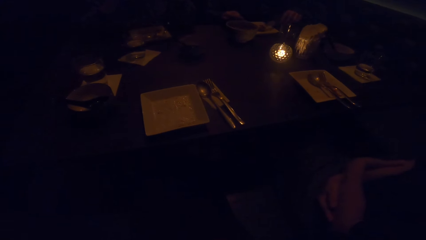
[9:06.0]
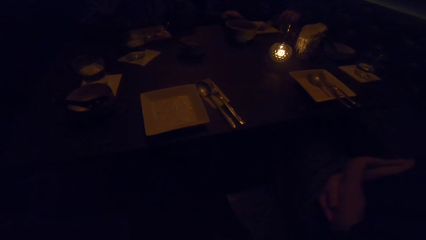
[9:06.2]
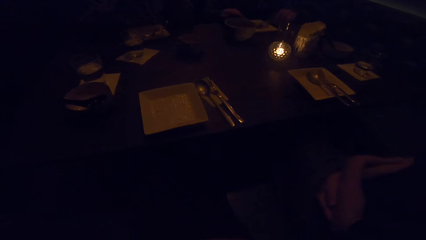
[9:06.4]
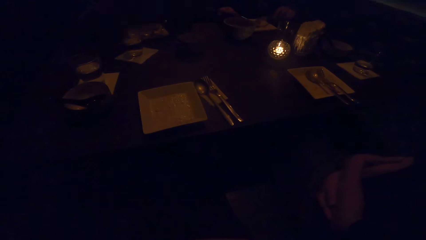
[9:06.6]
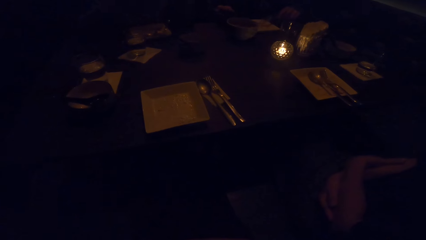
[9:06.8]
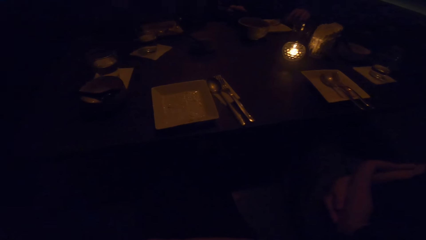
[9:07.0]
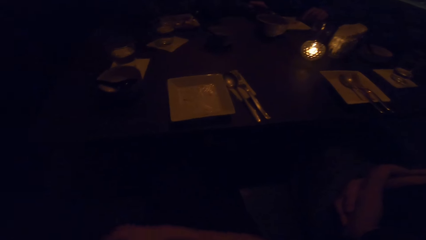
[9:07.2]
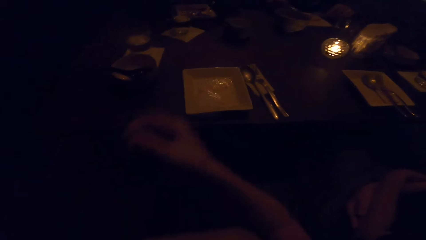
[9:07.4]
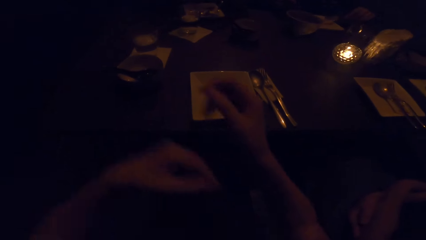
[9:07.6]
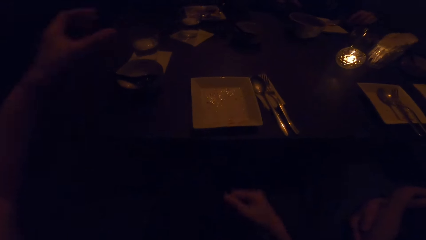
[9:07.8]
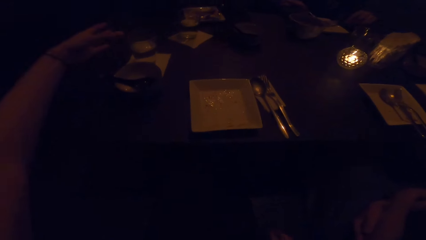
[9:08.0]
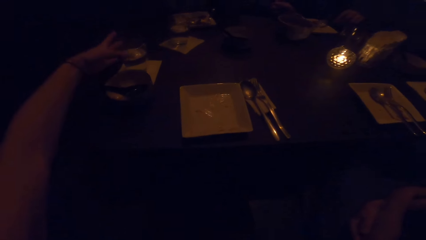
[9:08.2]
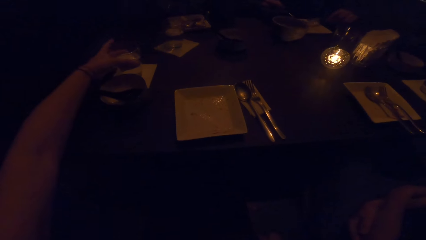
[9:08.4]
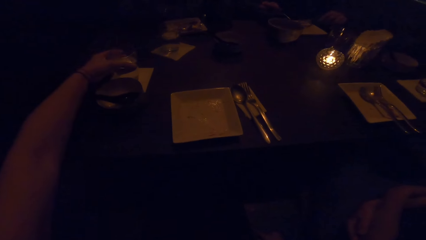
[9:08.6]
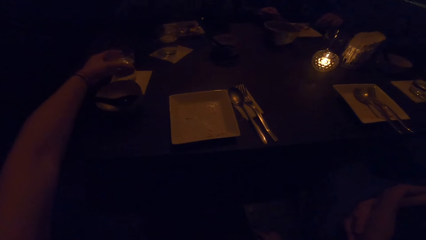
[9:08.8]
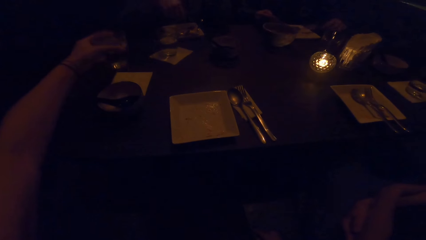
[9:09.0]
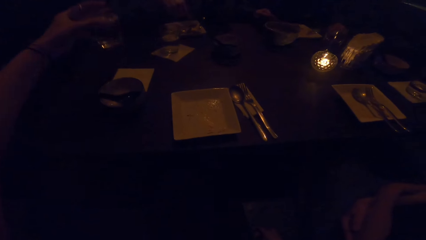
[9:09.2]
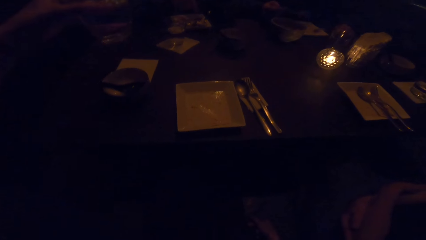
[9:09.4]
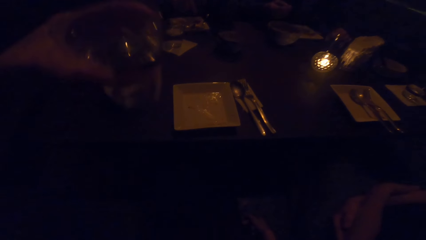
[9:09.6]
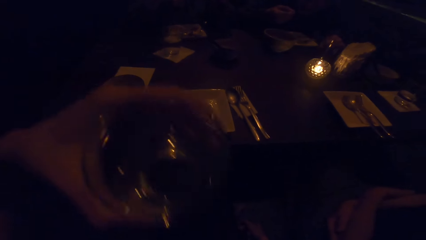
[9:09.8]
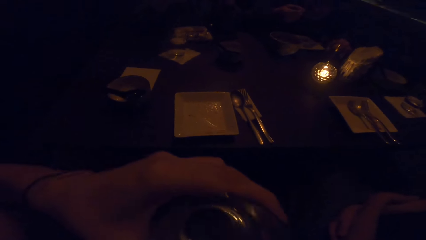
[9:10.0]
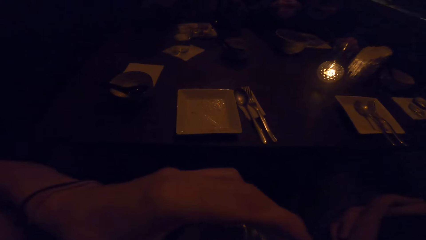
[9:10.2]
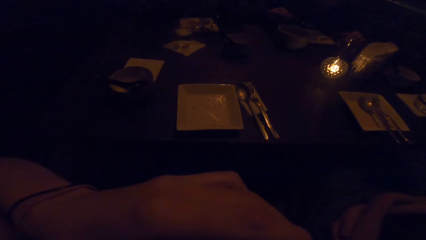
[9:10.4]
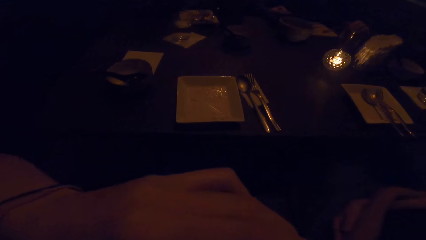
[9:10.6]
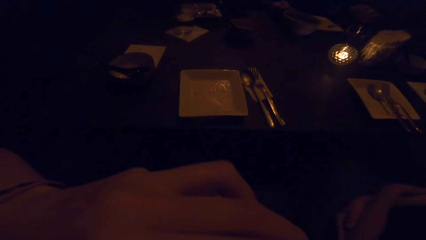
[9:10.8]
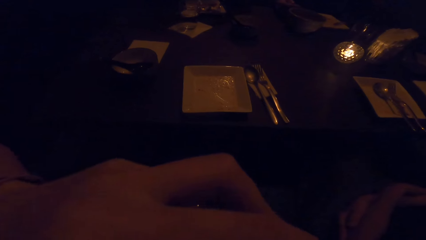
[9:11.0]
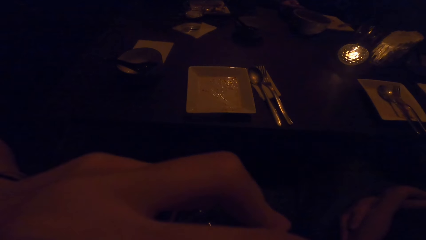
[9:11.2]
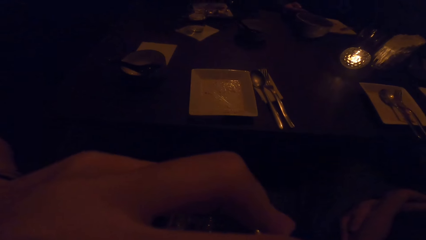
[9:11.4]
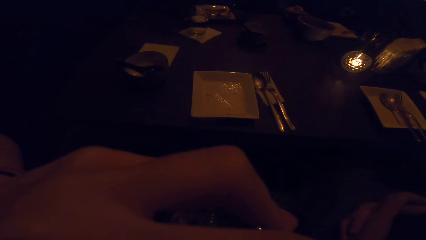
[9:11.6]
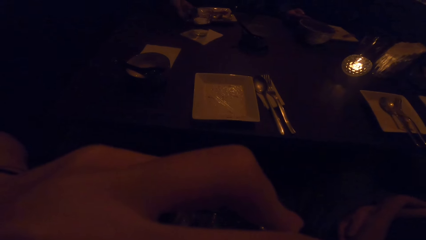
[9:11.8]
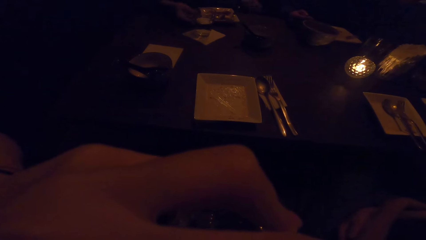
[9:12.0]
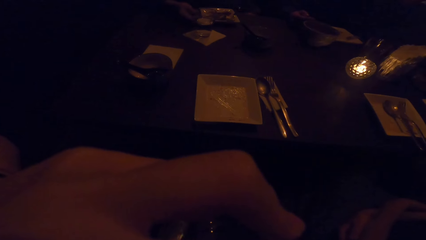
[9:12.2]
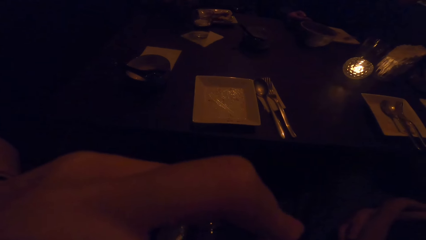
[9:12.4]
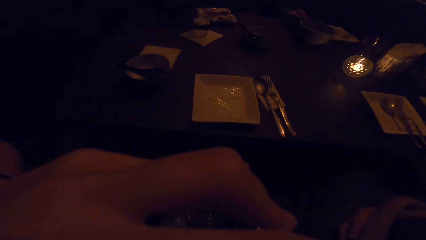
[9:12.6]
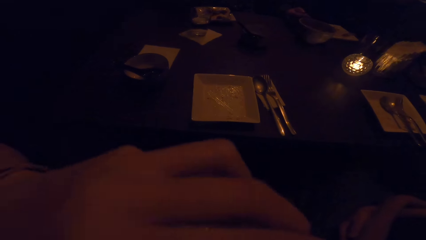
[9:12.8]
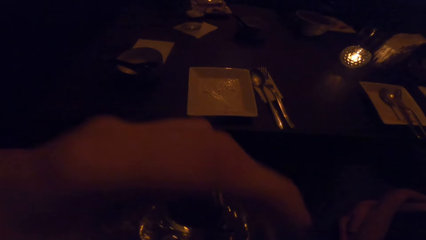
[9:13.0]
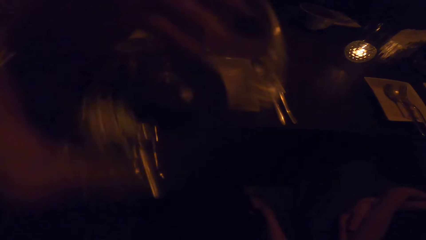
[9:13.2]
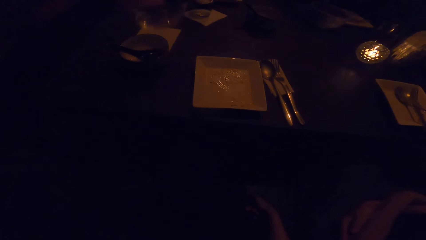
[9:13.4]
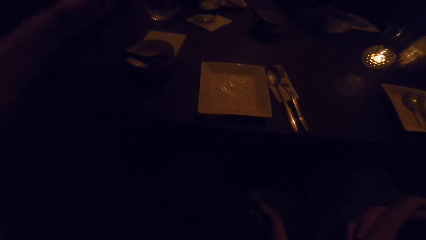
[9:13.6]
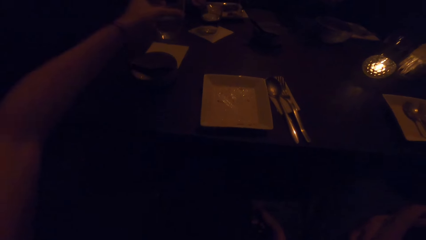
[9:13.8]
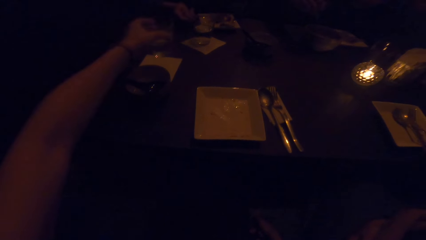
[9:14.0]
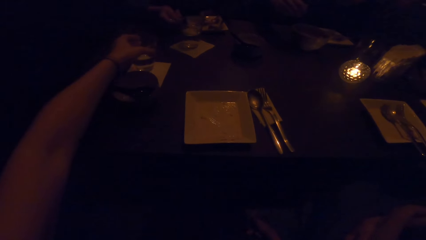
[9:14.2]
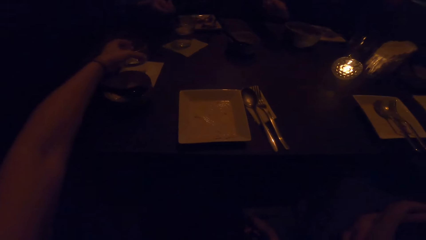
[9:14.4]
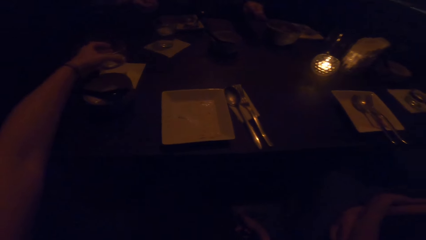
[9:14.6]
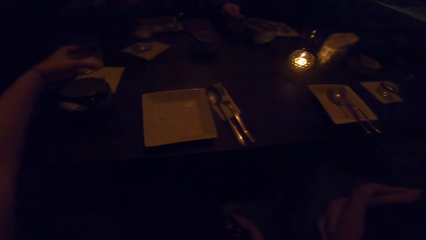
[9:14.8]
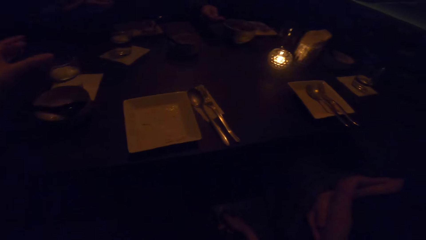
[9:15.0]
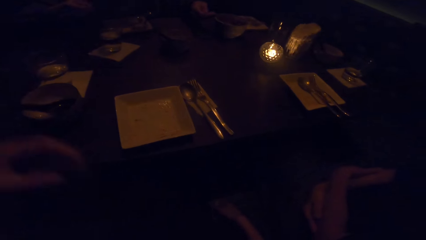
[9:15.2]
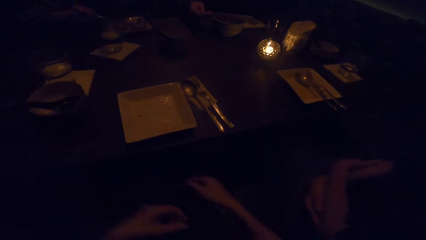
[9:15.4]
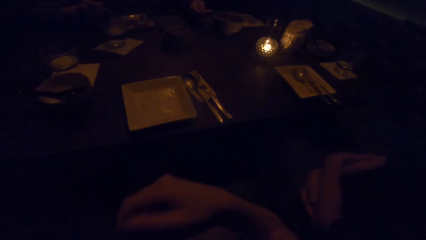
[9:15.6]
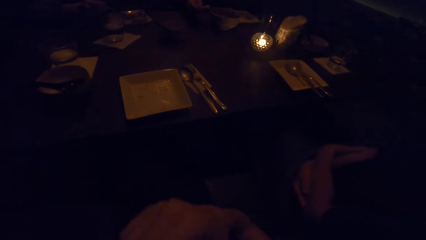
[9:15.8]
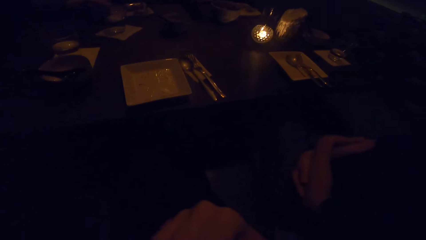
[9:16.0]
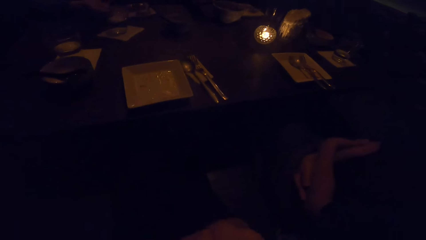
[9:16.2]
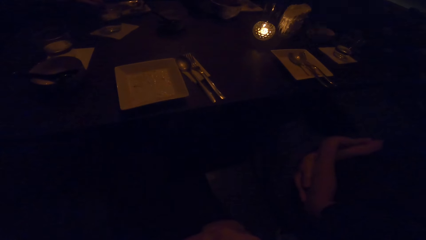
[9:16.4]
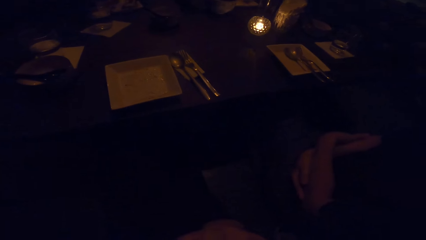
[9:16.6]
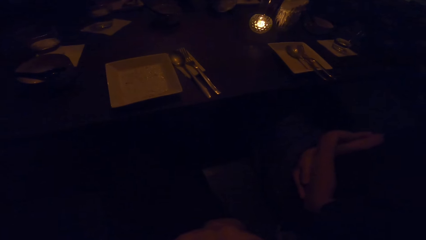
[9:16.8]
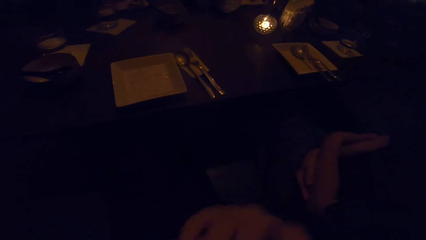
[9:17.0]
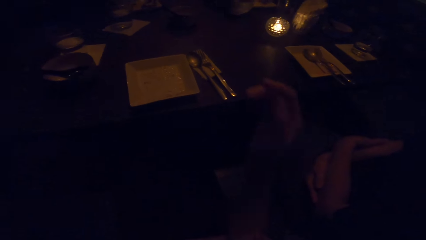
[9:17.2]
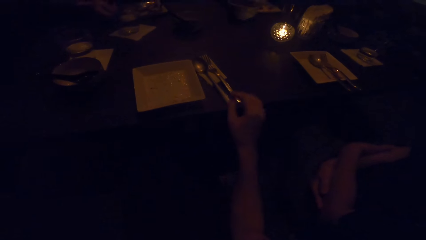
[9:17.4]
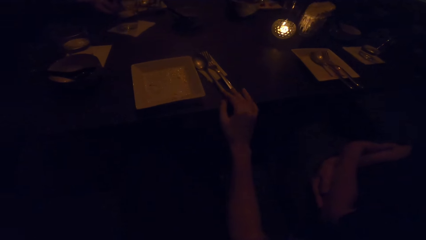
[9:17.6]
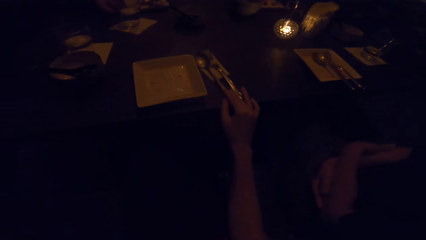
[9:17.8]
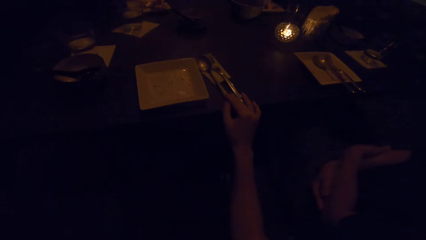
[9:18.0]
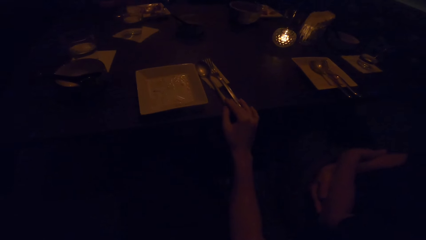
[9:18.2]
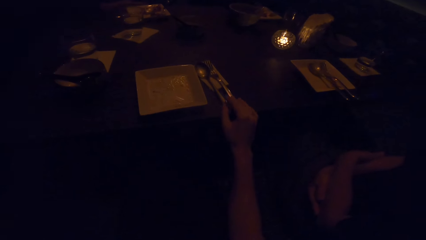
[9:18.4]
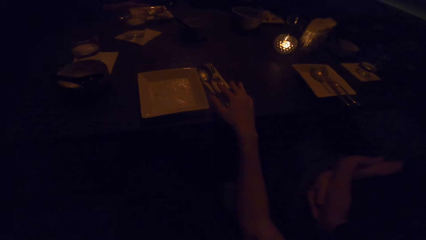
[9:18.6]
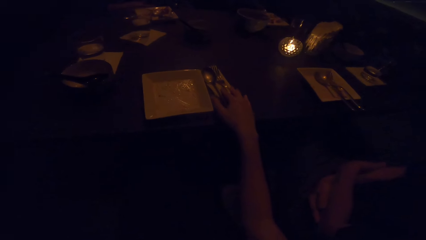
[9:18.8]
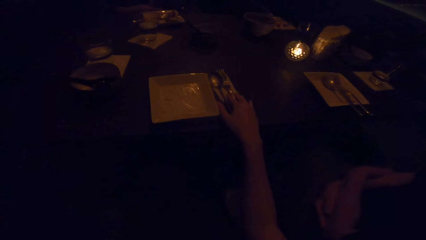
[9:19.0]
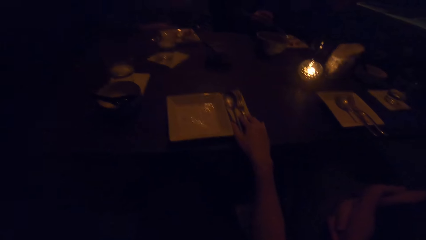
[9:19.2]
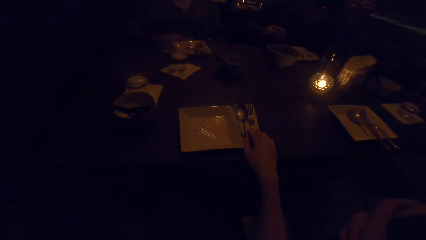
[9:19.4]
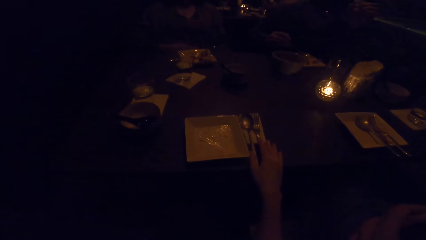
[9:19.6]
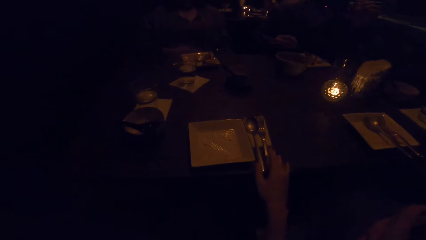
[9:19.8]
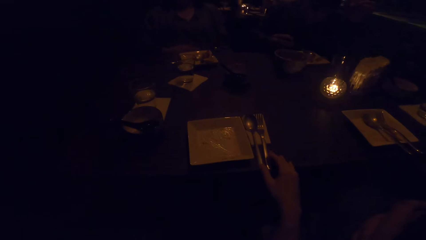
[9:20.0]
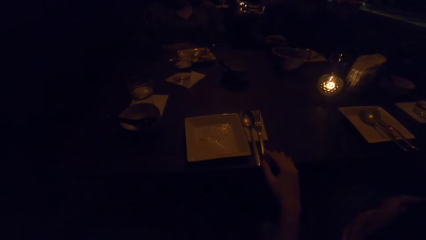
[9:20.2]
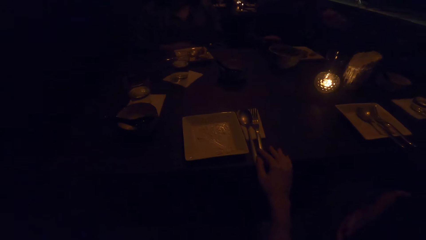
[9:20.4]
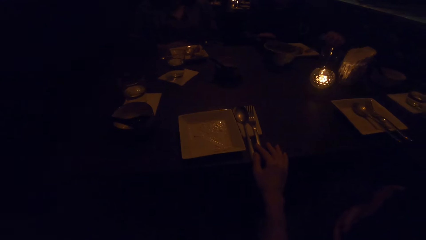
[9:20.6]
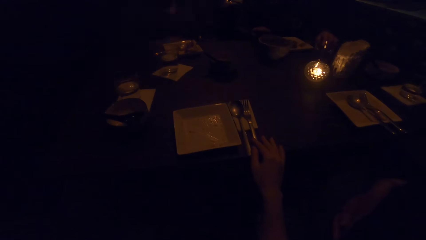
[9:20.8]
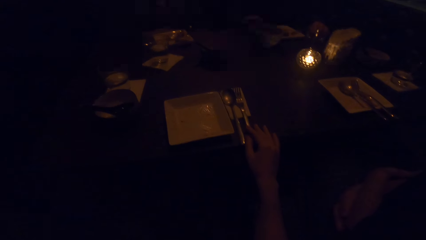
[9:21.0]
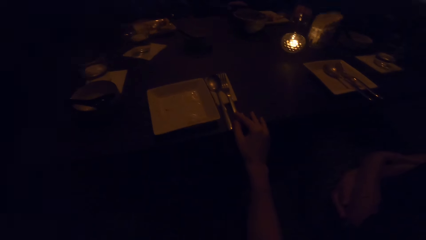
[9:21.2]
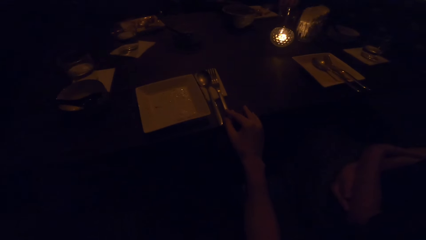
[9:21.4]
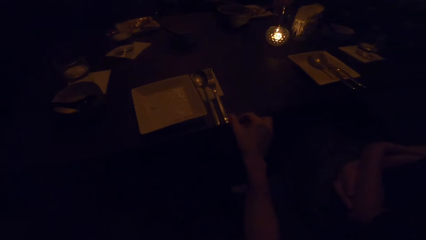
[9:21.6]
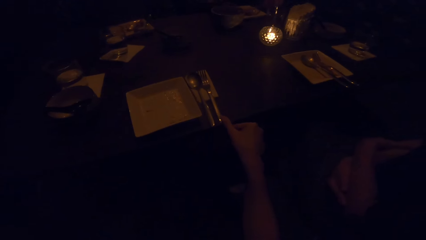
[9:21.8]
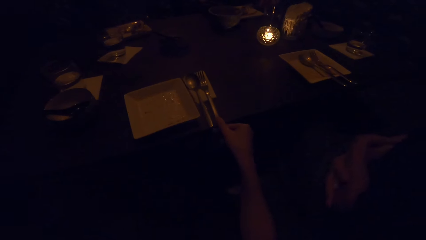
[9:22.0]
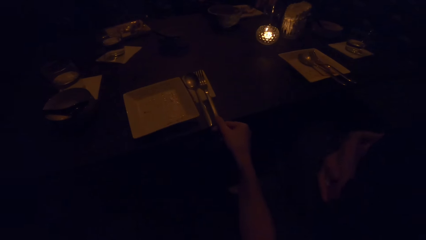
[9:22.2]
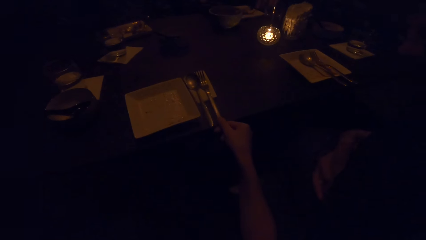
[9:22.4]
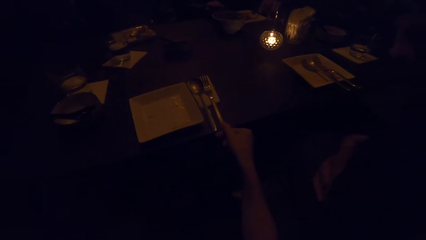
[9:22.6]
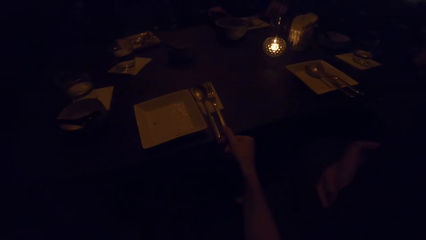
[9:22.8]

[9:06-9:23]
The camera wearer takes a glass of water with his left hand. He drinks the glass. He drops the glass of water on the table. He holds the spoon with the right hand. He places his right hand on the cutlery.
